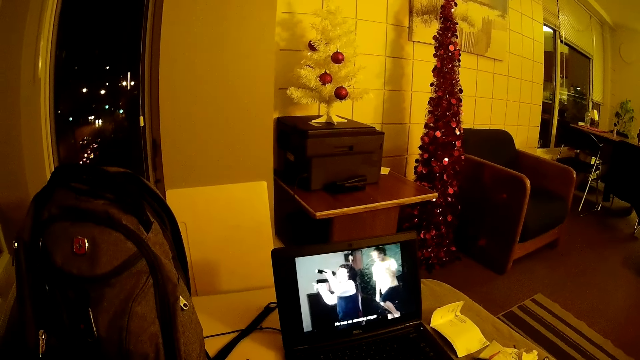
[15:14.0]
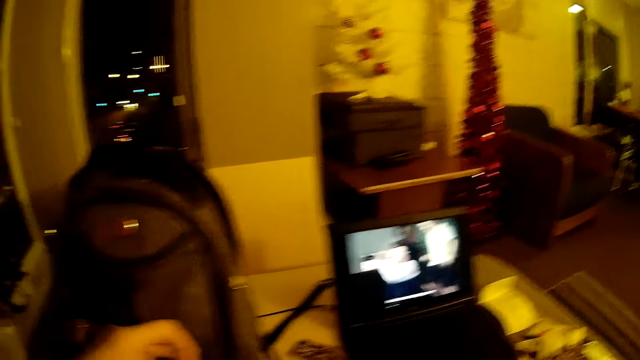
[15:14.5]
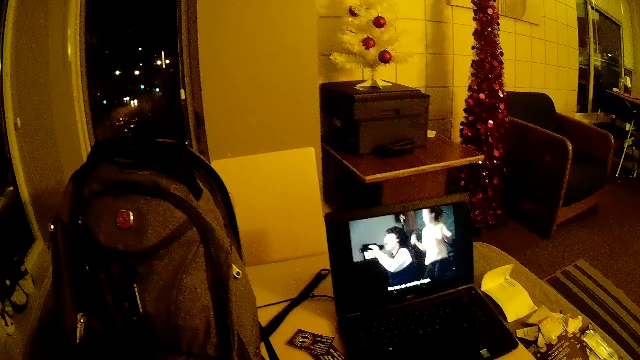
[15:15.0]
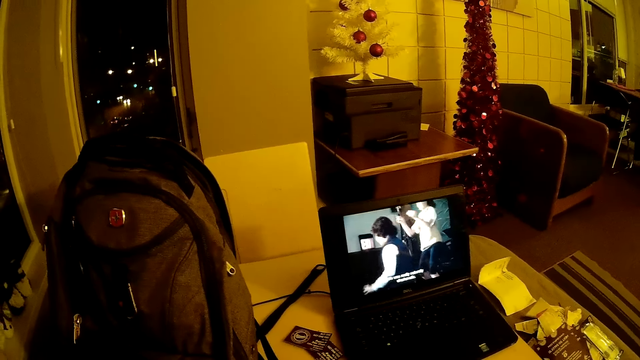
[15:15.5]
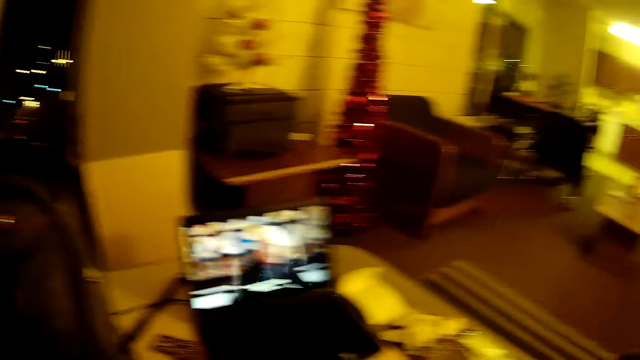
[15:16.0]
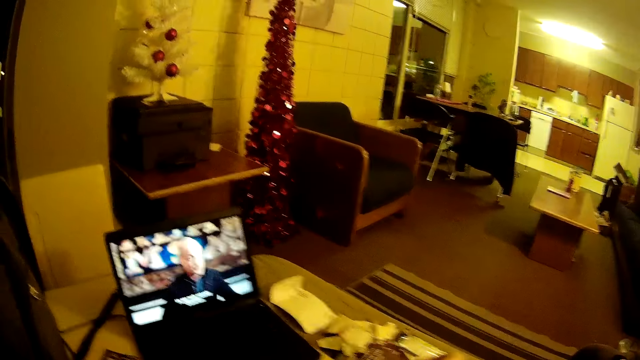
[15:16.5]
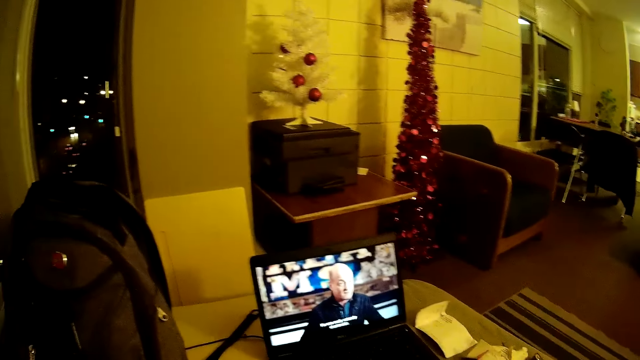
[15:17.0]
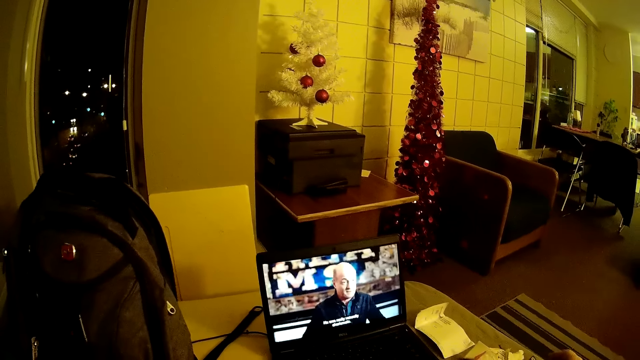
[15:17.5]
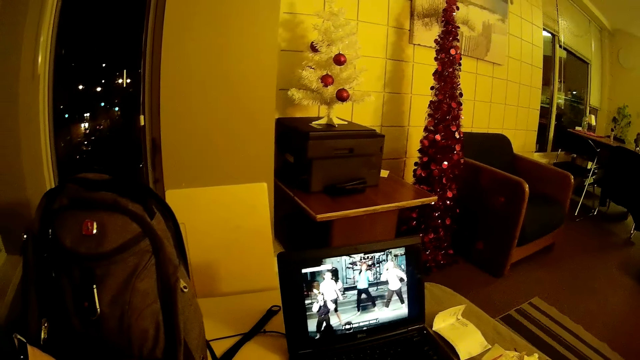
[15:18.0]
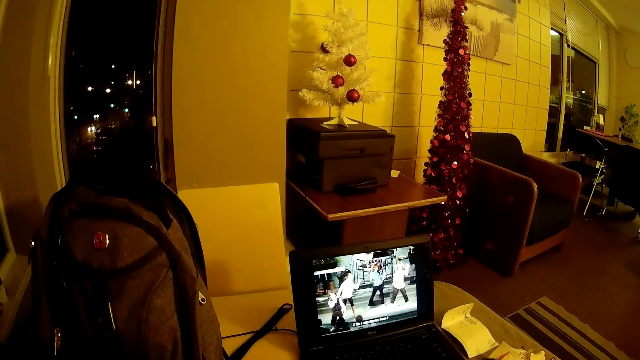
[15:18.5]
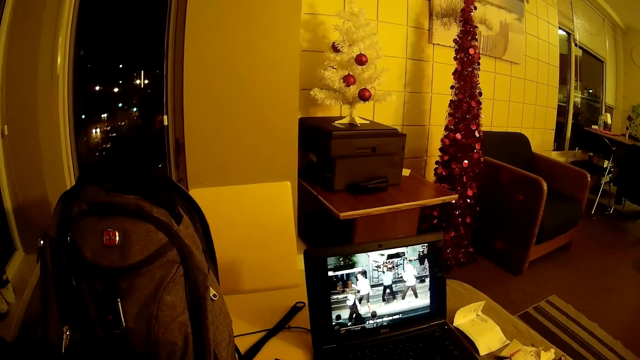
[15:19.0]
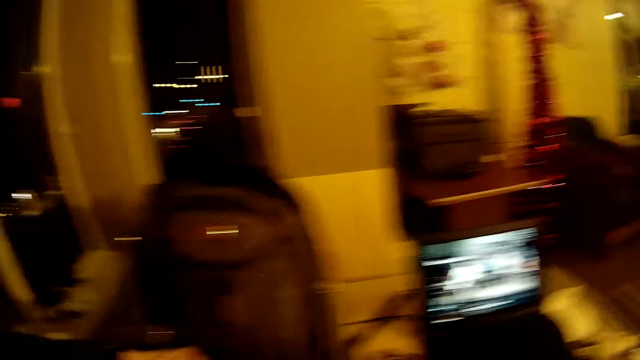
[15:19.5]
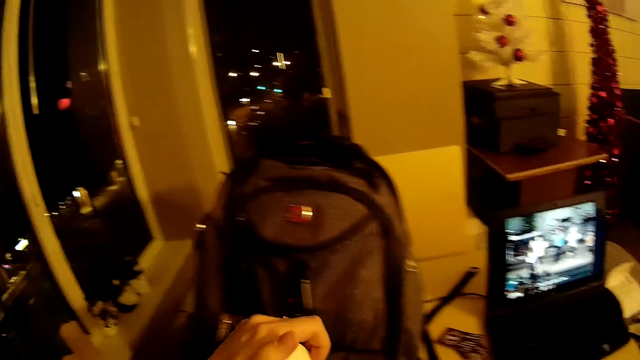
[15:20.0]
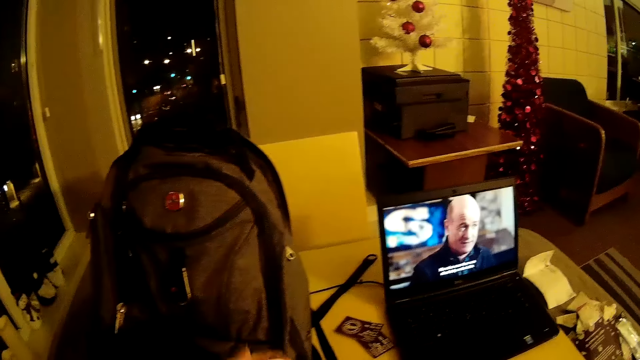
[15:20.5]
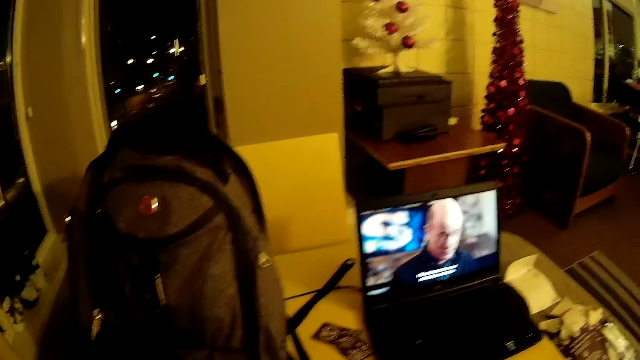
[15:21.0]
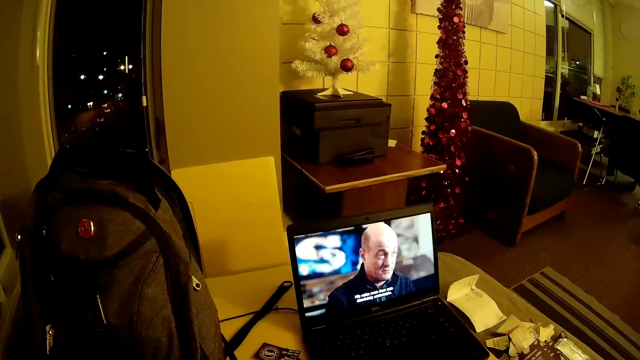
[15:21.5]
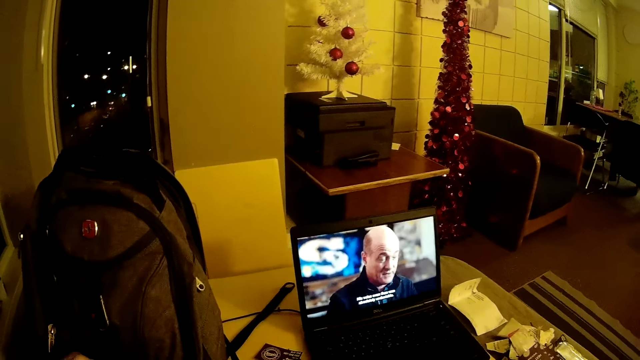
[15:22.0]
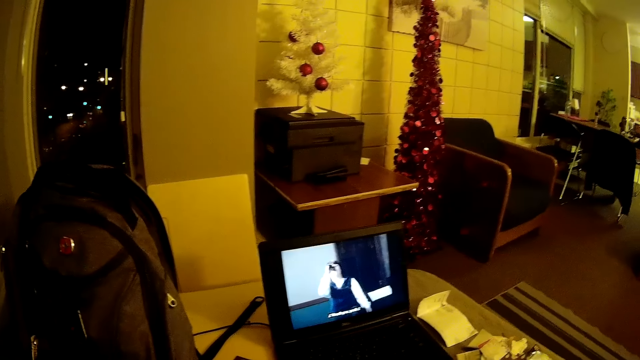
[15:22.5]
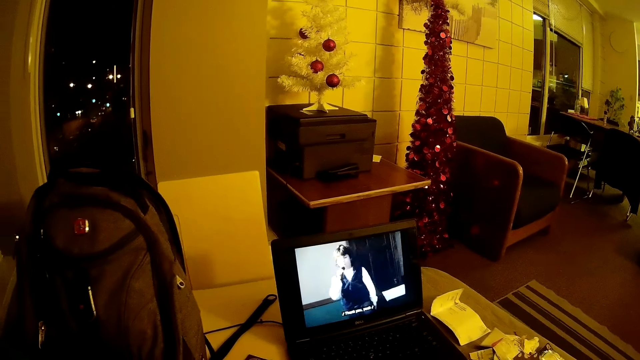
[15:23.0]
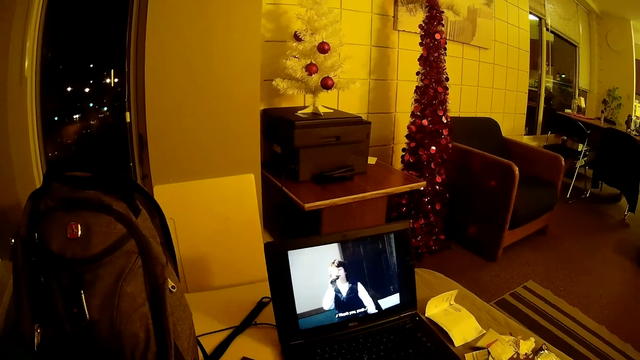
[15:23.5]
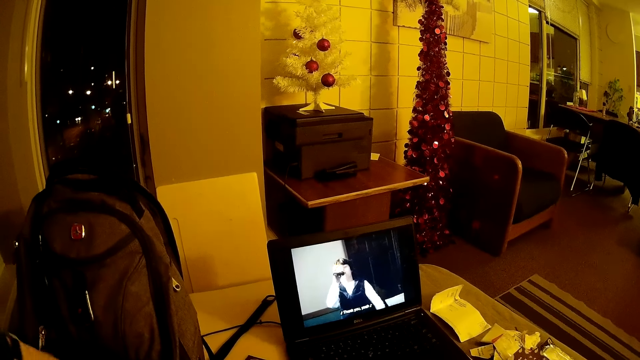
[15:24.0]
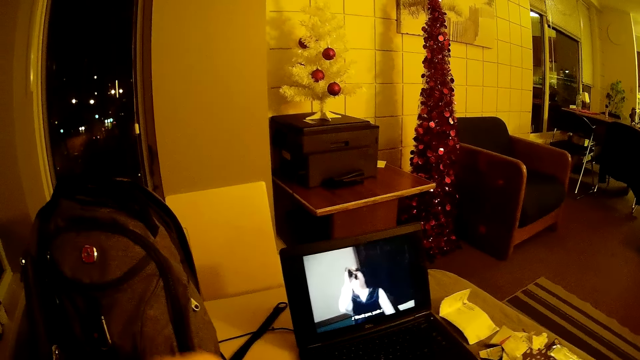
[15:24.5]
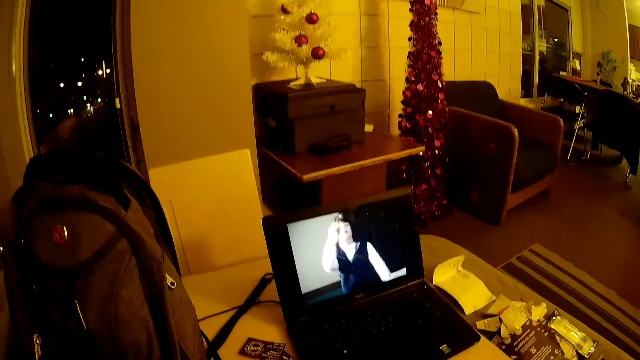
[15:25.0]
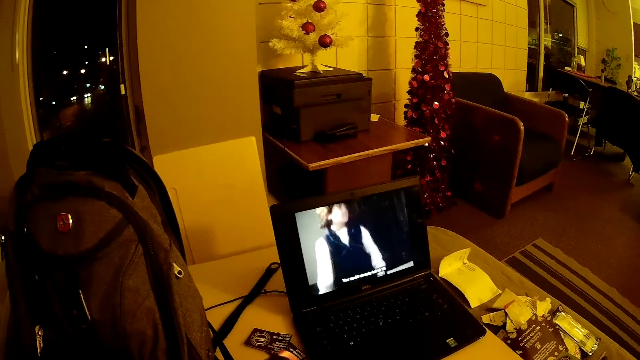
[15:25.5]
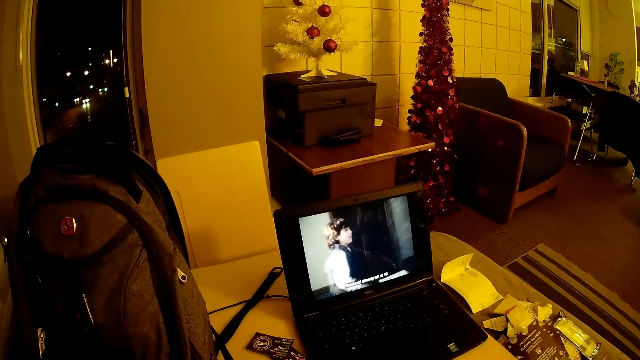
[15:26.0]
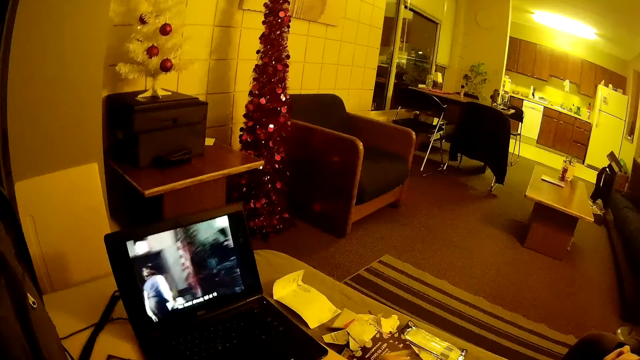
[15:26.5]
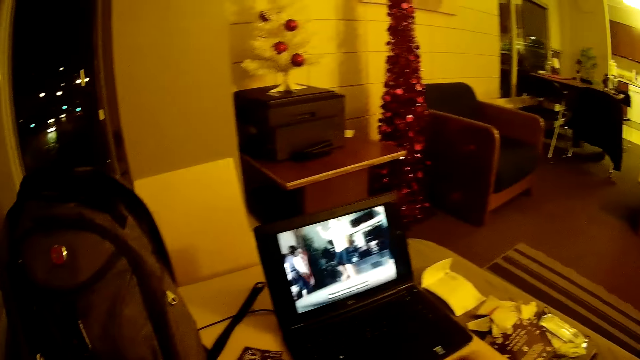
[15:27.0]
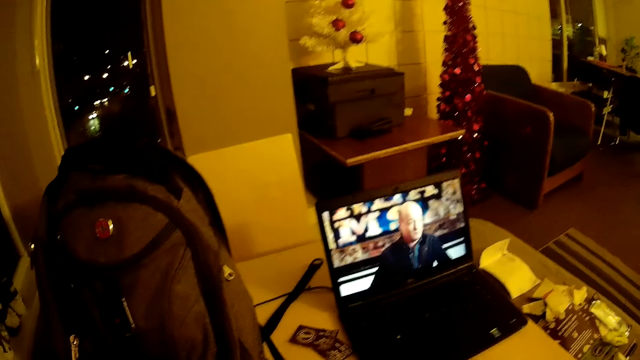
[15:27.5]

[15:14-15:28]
The camera wearer raises his hand. He watches a movie on the laptop. He looks around the room. He watches a movie on the laptop.

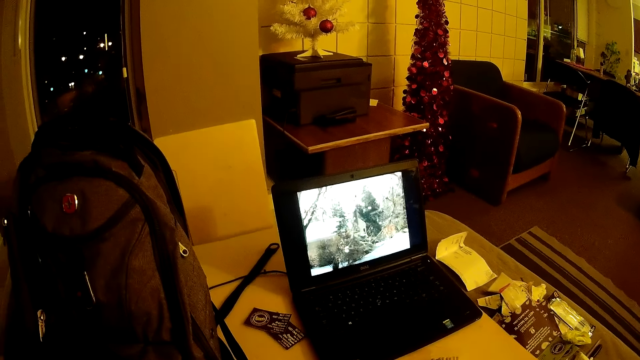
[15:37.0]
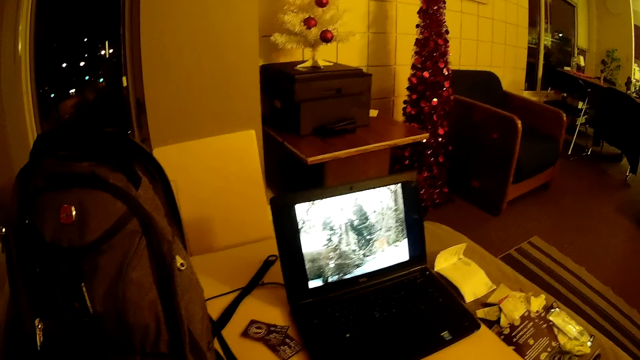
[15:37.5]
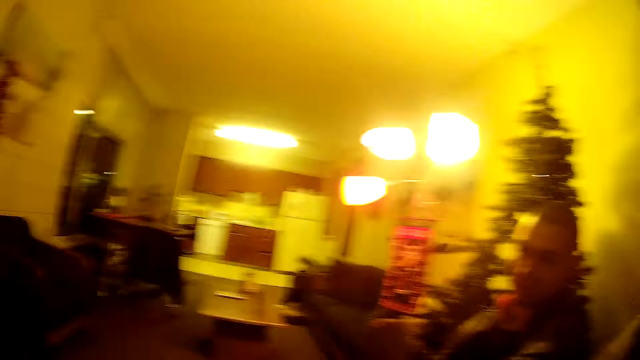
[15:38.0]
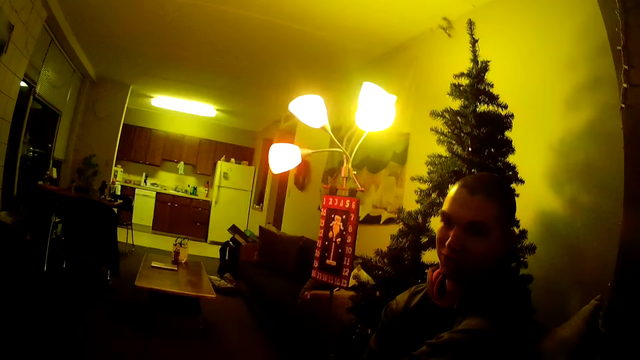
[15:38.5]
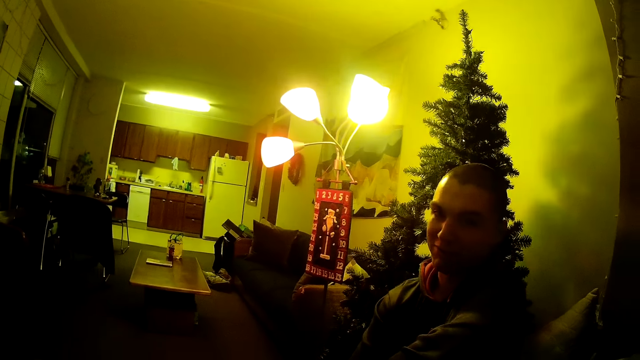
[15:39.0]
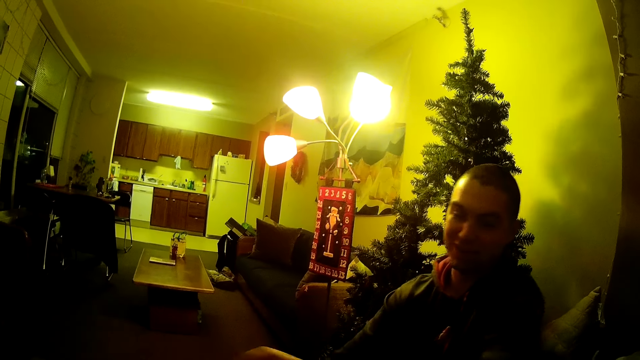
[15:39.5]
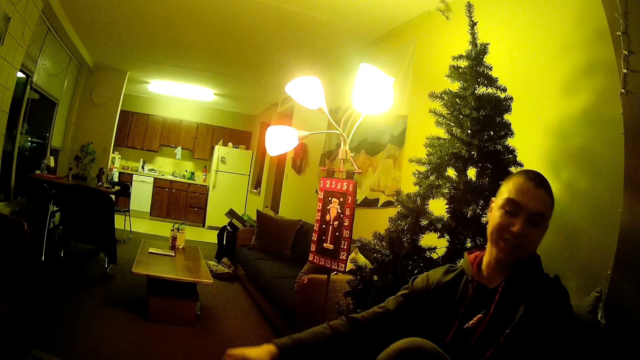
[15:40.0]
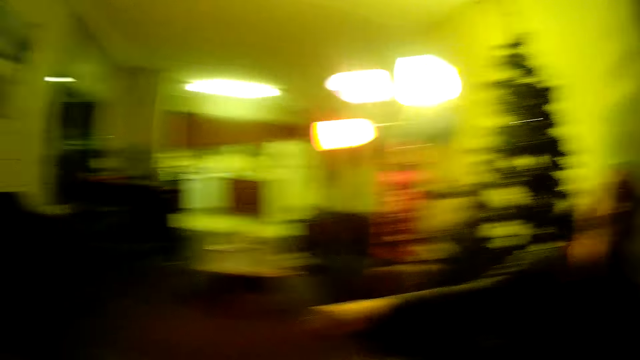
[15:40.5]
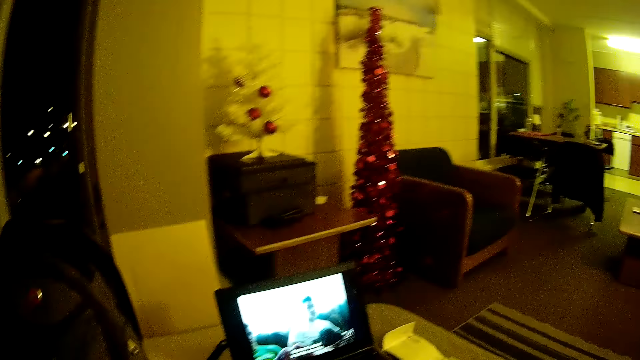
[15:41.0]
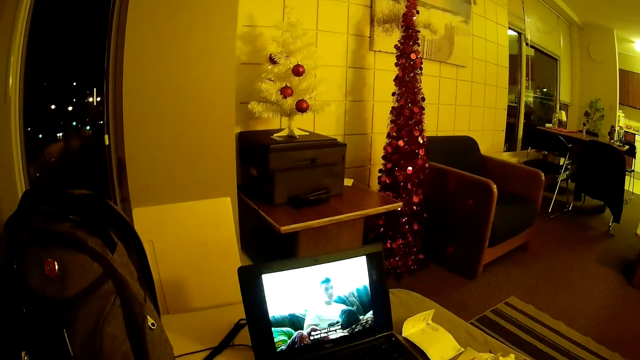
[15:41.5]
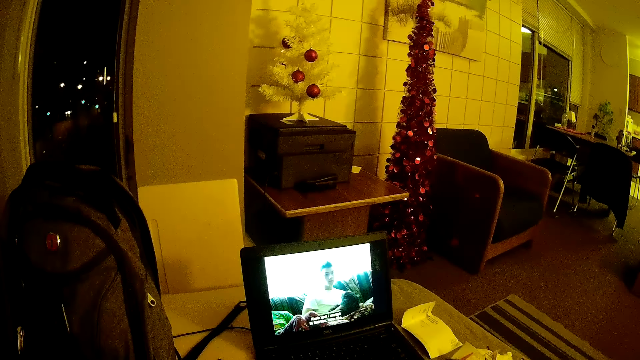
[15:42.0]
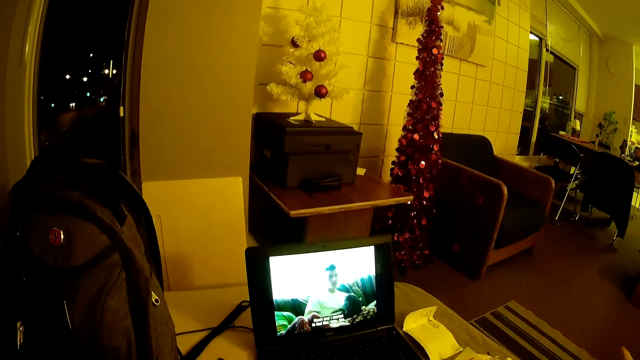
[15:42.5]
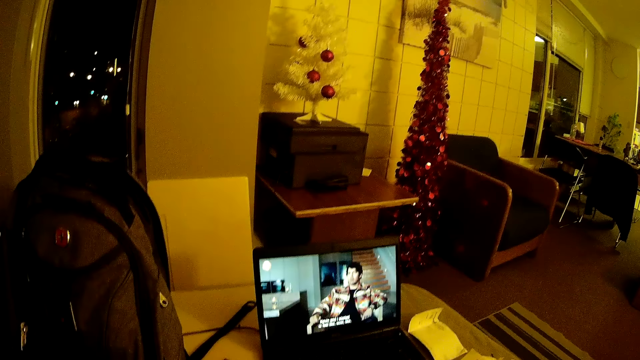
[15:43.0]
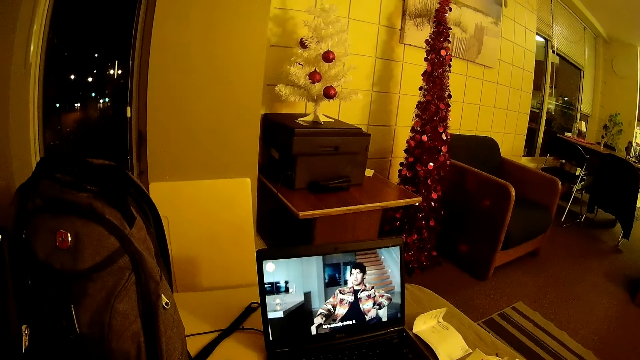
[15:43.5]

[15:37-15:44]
The camera wearer looks around the room. They look at a man. They turn around the room. They watch a movie on the laptop.
